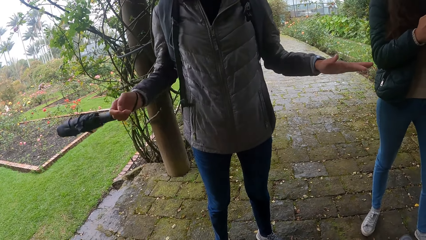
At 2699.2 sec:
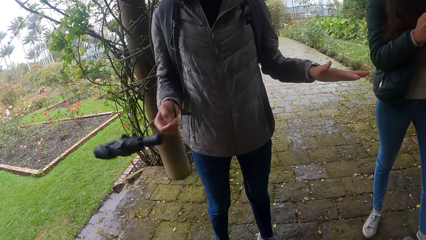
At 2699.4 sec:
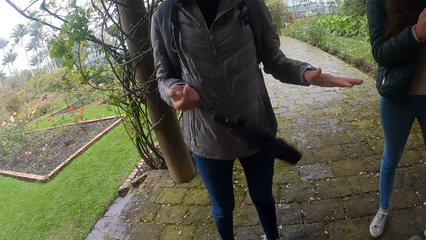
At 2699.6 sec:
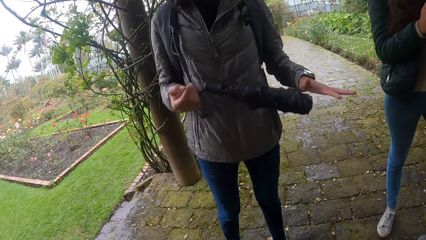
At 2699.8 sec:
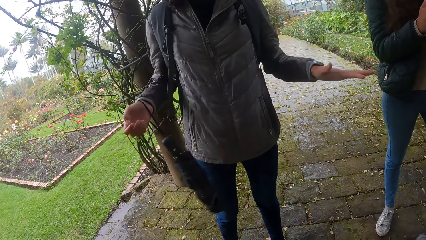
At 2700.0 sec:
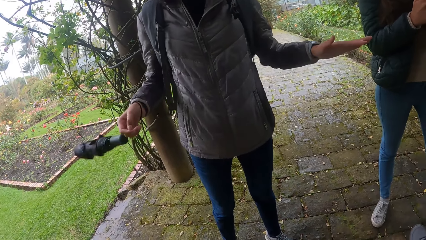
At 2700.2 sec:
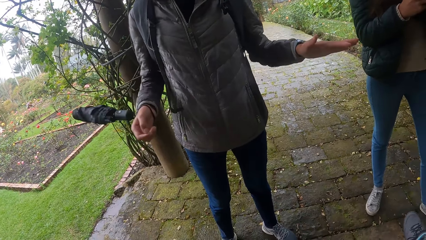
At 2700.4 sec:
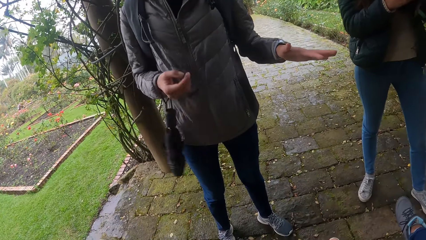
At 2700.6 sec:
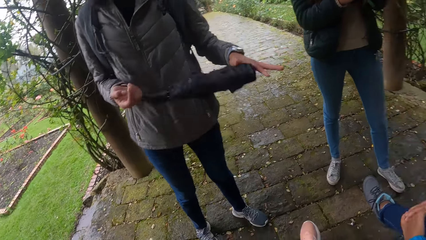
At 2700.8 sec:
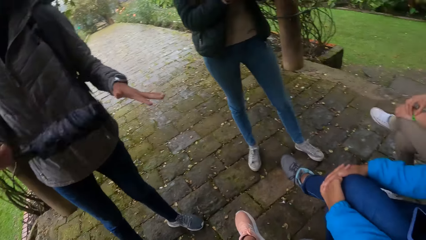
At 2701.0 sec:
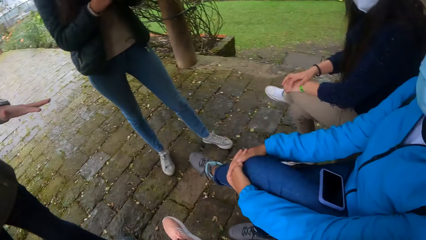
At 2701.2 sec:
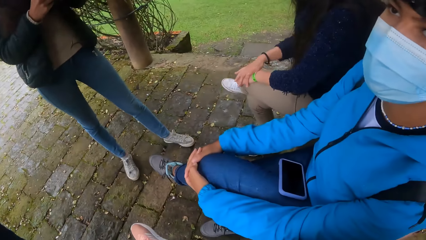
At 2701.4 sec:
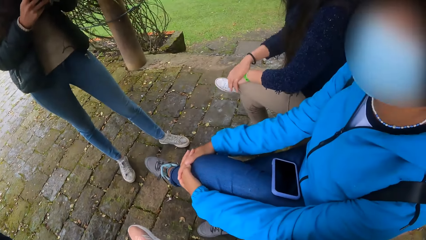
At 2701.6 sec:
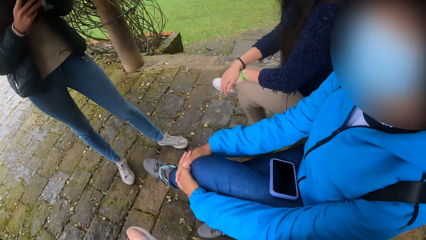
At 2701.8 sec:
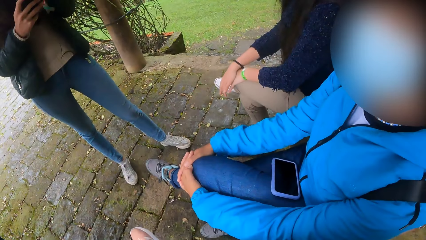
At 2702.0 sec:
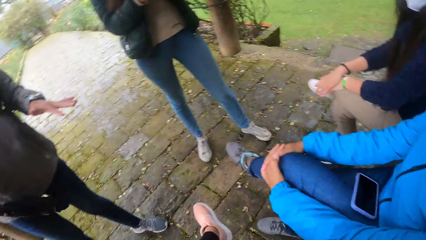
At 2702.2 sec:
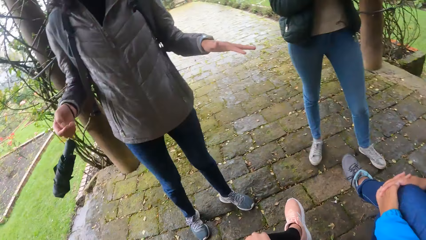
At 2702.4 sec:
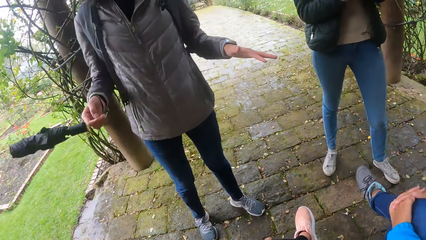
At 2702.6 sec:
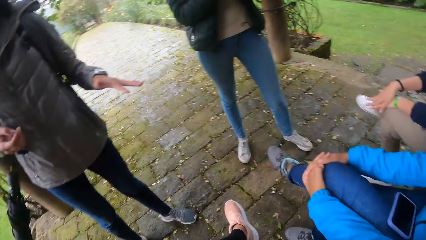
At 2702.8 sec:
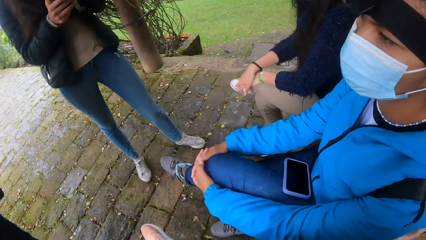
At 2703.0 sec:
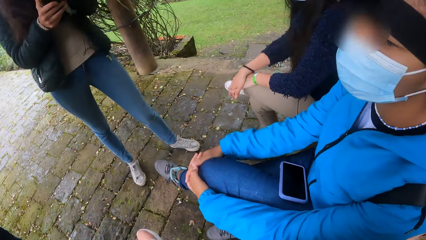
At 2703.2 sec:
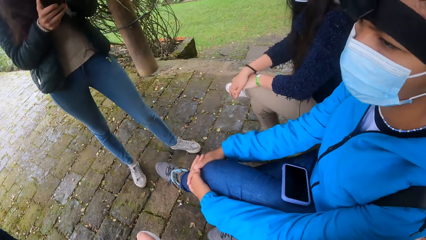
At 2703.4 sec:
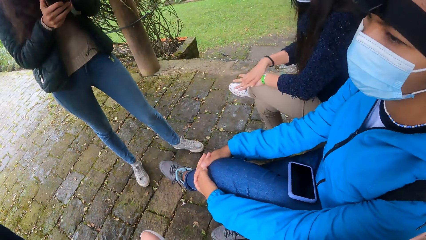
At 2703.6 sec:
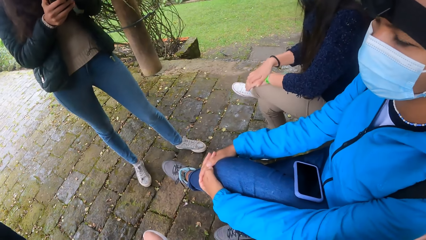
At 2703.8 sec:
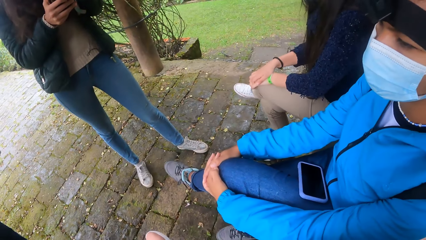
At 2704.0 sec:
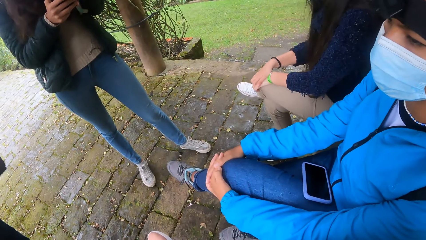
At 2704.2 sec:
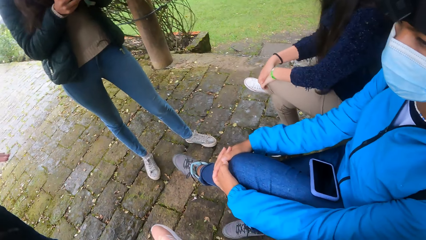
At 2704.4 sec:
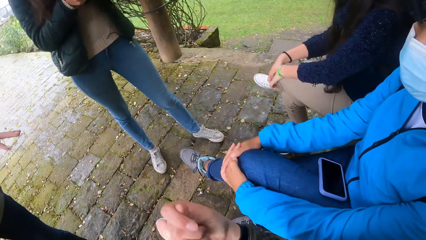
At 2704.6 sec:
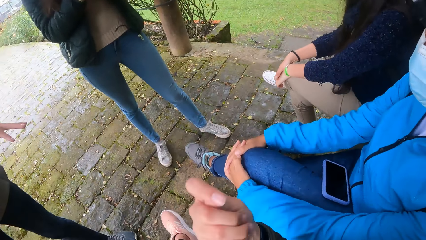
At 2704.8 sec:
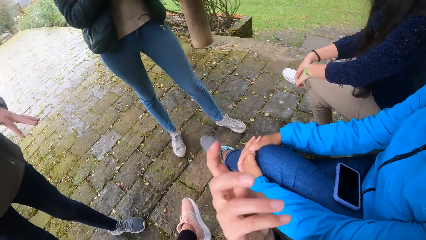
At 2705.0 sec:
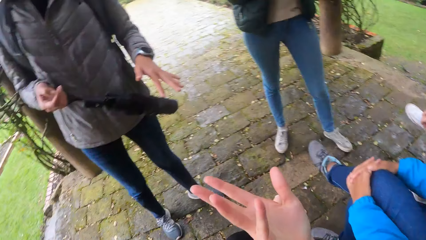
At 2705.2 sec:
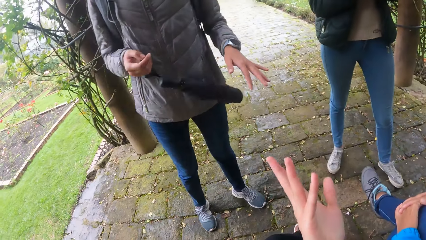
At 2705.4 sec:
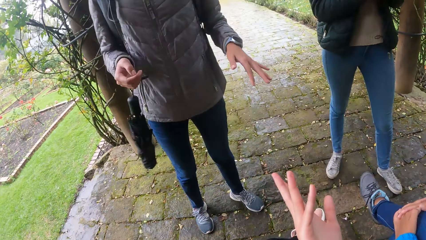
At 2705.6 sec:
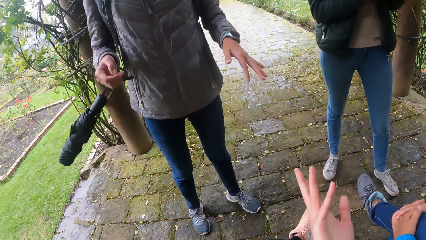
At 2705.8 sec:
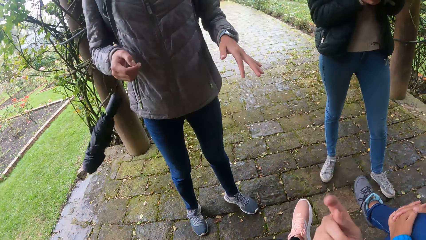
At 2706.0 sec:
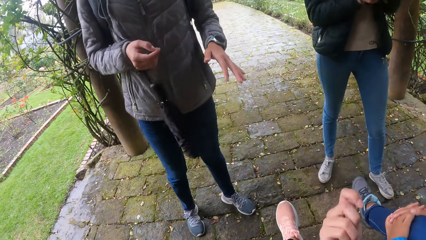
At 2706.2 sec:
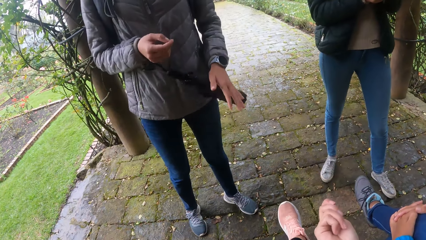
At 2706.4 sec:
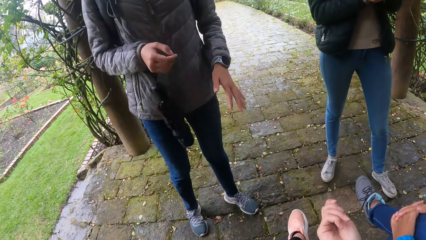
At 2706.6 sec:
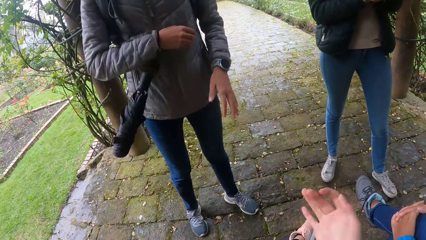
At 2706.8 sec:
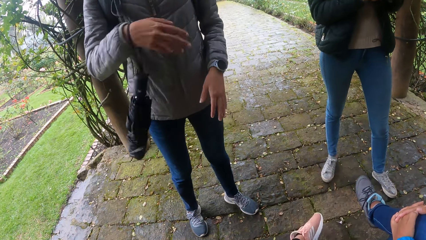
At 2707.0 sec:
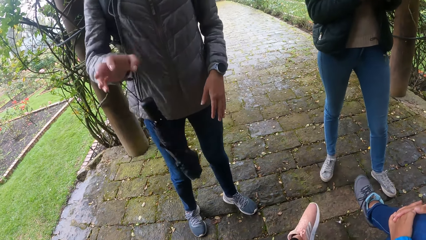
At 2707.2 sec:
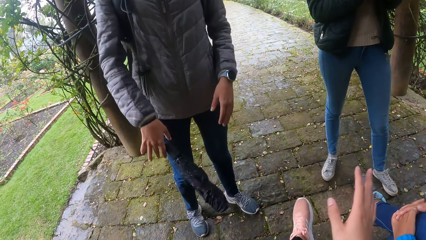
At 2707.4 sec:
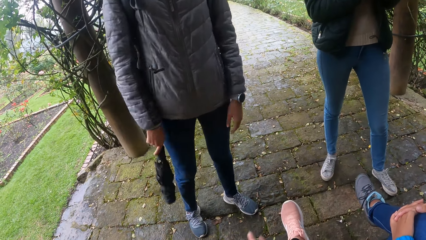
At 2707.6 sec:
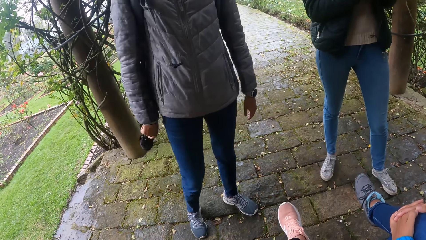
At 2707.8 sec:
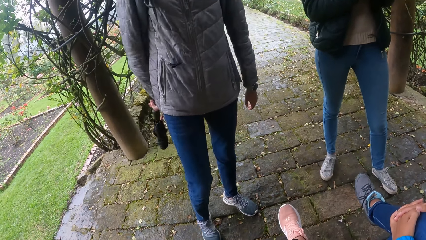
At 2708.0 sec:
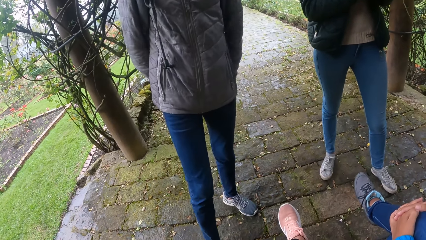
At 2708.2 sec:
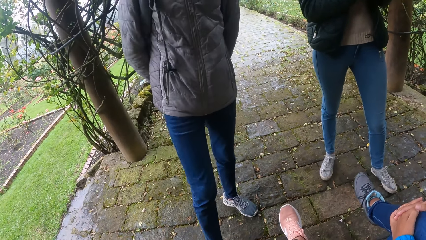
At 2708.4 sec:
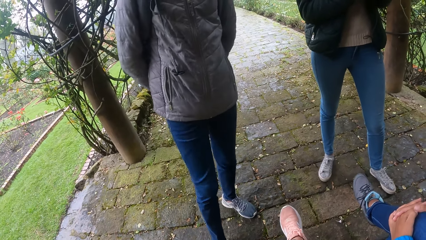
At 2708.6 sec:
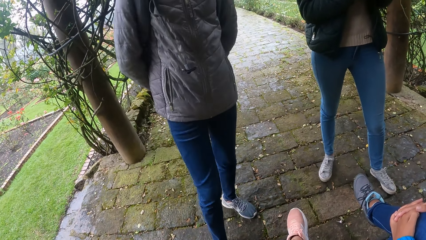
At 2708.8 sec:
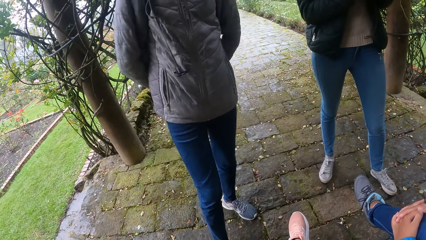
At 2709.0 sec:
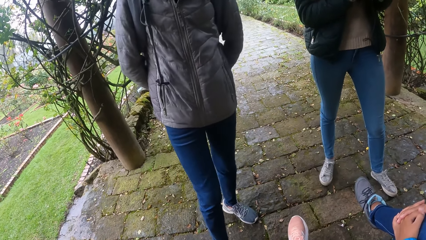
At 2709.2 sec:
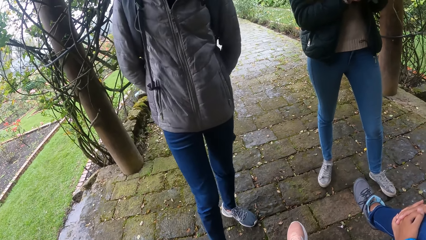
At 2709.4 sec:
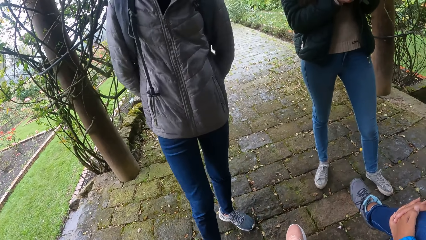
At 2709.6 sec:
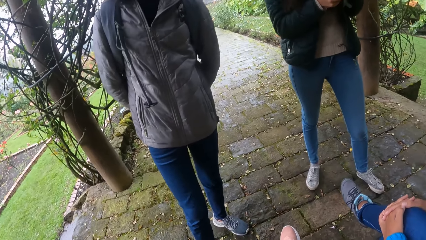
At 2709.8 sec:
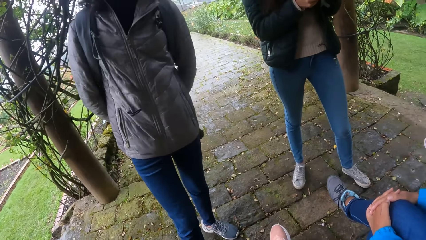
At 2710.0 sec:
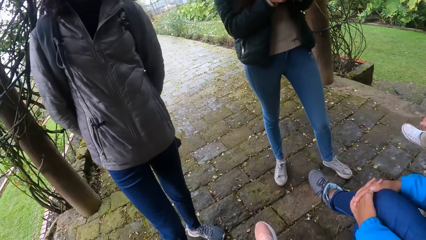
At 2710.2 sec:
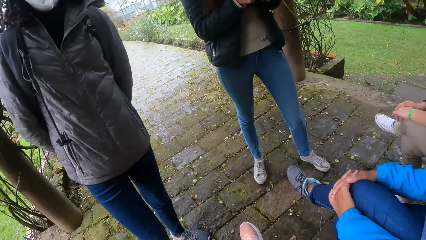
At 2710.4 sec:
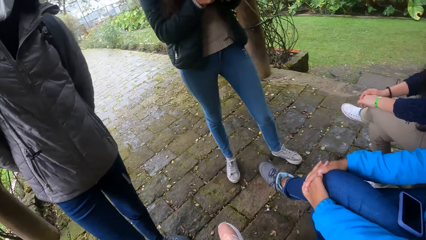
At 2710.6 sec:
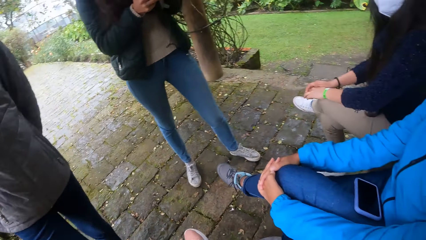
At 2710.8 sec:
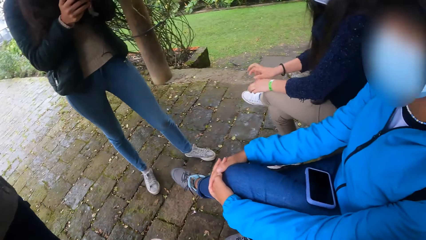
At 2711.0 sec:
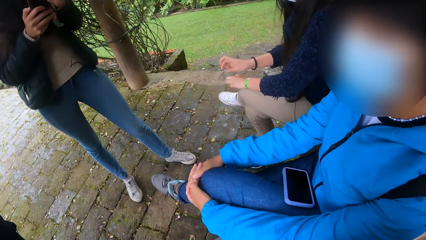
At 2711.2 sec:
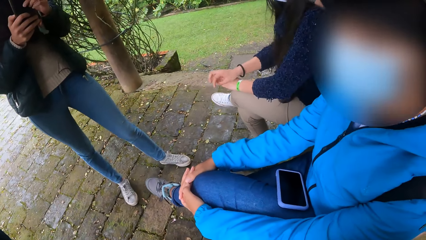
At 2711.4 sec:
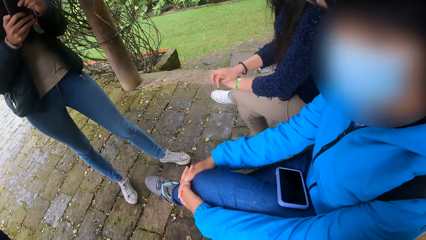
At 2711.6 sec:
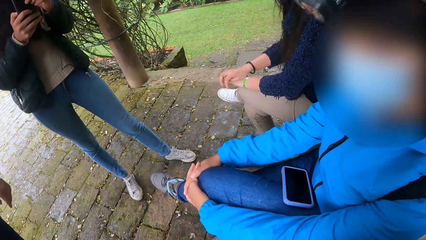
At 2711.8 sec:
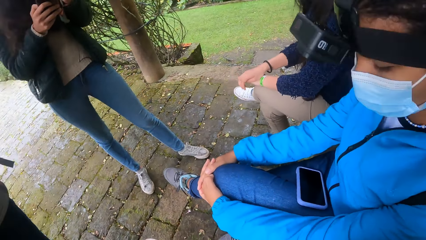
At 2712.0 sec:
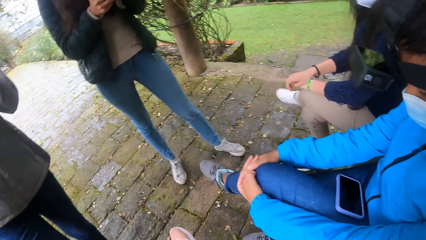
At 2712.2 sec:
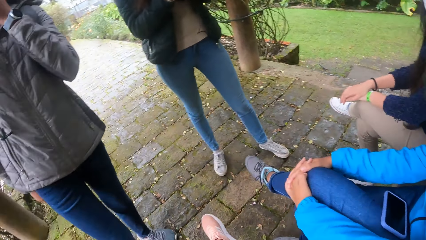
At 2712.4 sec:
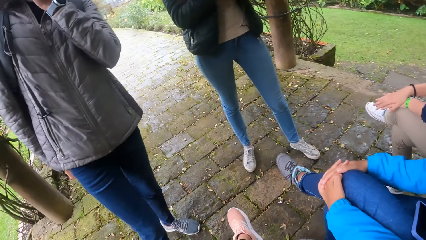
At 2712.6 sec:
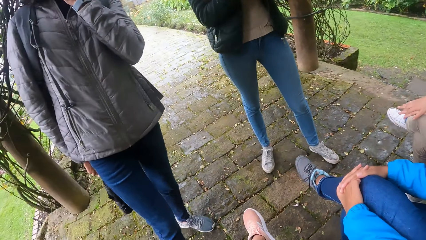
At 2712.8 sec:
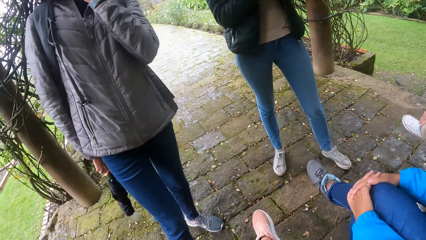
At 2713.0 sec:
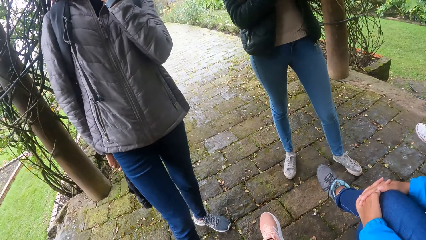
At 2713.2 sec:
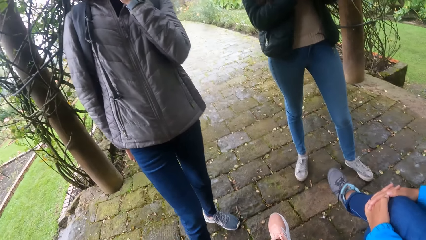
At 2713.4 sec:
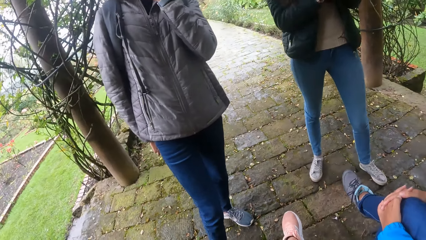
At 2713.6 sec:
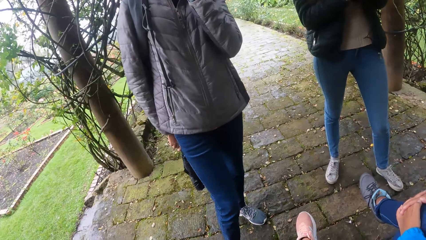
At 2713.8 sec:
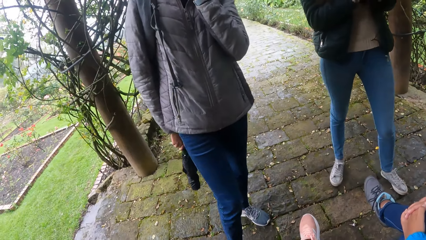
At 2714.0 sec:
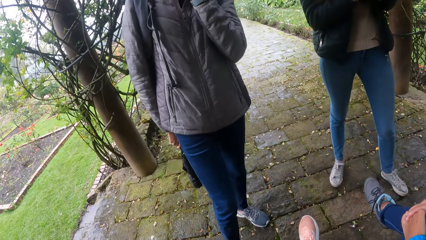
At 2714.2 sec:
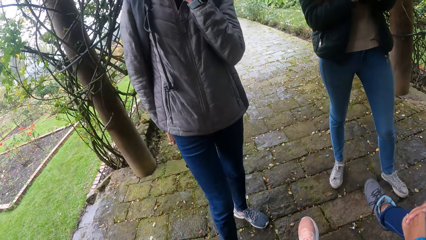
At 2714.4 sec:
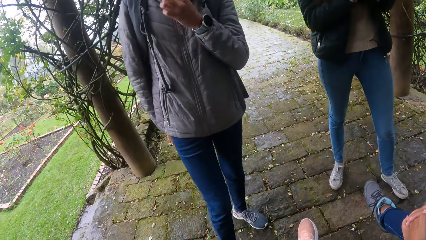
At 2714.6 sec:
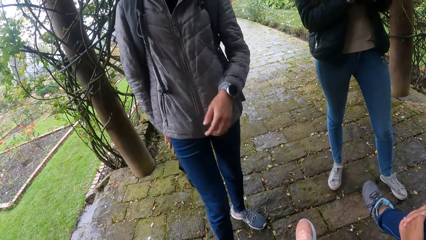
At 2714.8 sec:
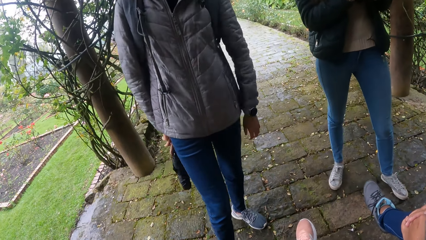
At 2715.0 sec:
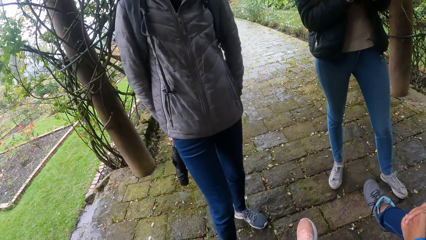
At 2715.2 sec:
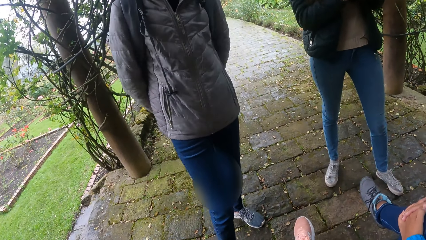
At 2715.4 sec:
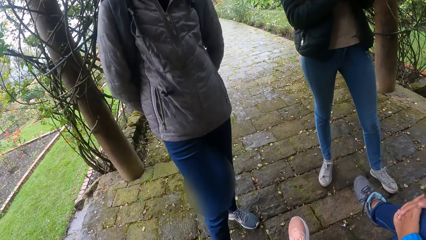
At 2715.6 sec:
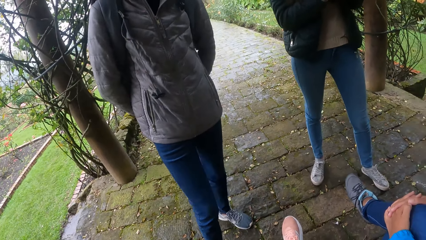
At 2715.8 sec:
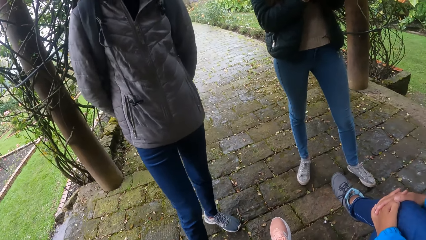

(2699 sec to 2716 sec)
The camera wearer looks around a park. The woman hits the umbrella in her right hand with her left hand. She does it again. A lady interacts with the camera wearer. The camera wearer gesticulates with her right hand. She interacts with another lady. The woman hits the umbrella in her right hand with her left hand. The other lady swings the umbrella. The camera wearer looks around the park.
